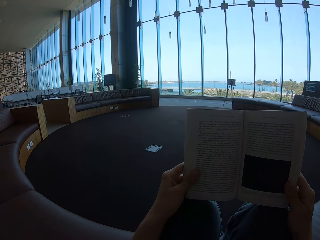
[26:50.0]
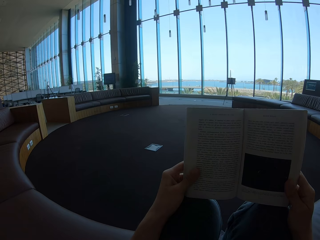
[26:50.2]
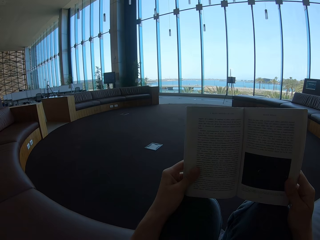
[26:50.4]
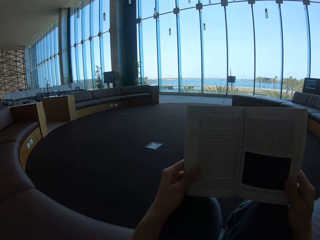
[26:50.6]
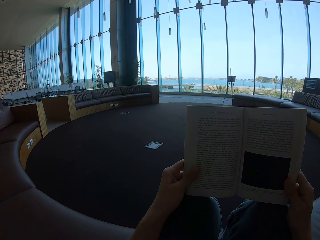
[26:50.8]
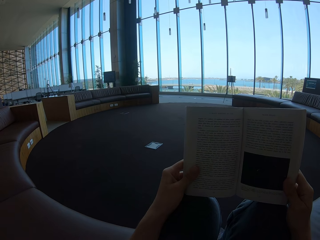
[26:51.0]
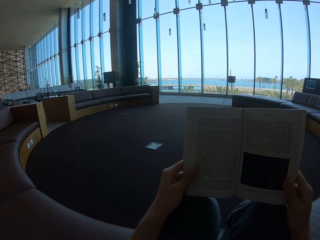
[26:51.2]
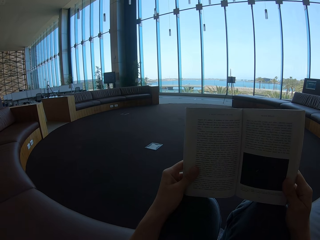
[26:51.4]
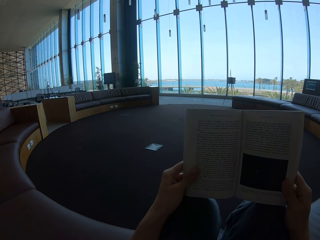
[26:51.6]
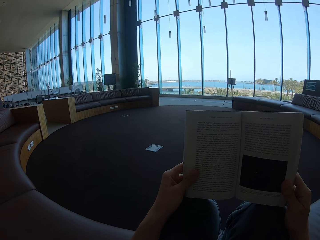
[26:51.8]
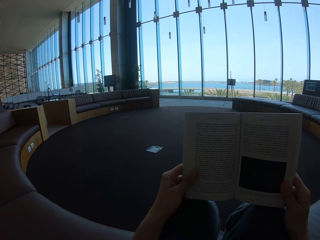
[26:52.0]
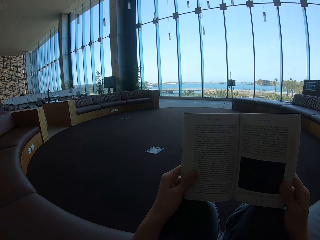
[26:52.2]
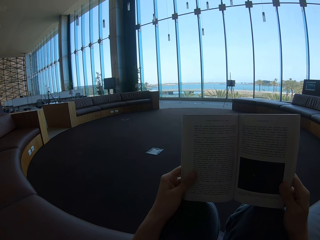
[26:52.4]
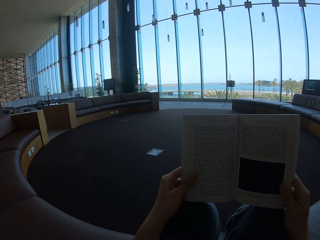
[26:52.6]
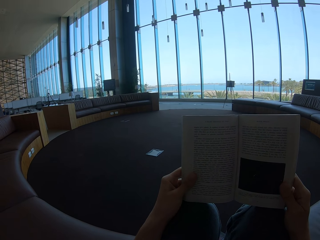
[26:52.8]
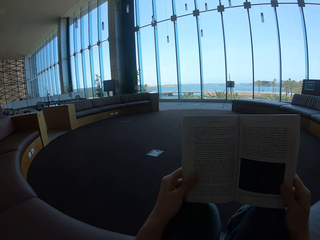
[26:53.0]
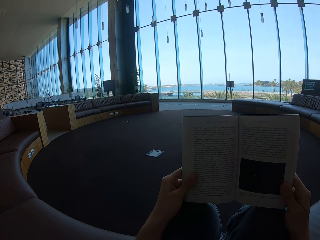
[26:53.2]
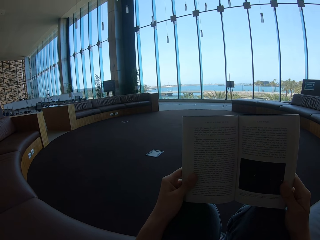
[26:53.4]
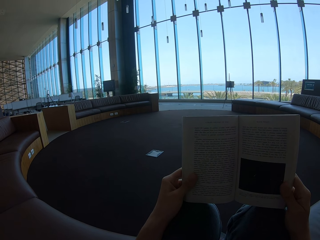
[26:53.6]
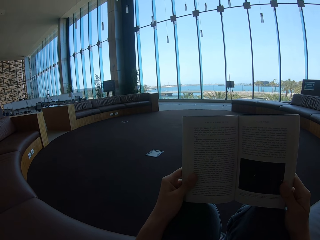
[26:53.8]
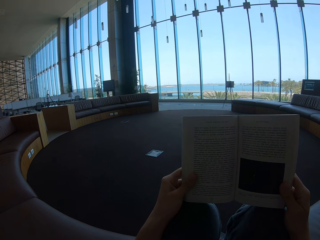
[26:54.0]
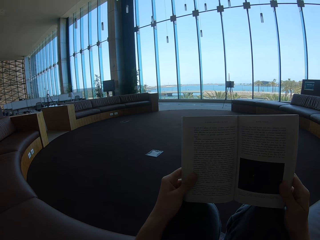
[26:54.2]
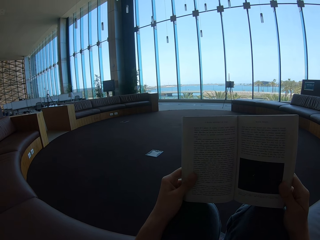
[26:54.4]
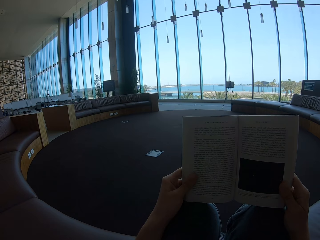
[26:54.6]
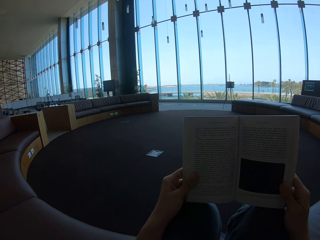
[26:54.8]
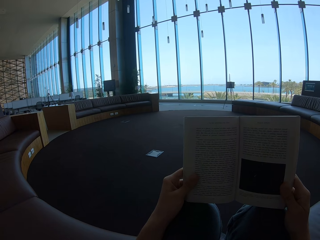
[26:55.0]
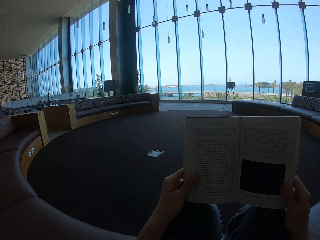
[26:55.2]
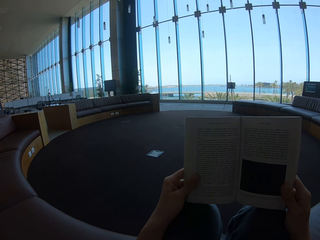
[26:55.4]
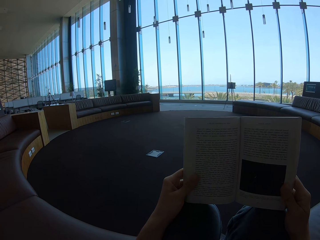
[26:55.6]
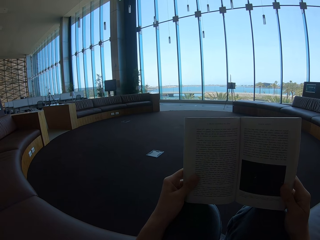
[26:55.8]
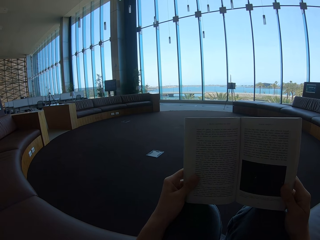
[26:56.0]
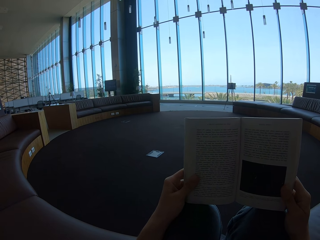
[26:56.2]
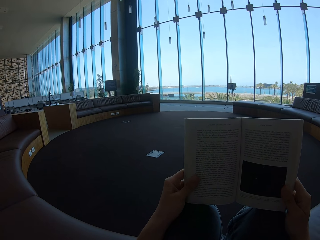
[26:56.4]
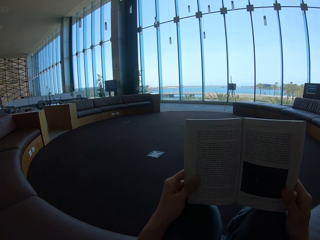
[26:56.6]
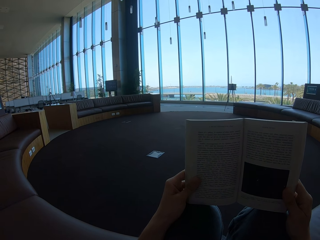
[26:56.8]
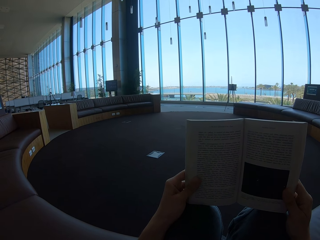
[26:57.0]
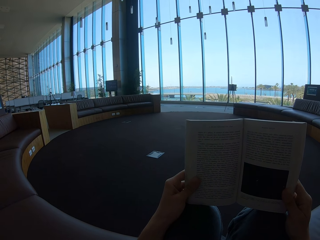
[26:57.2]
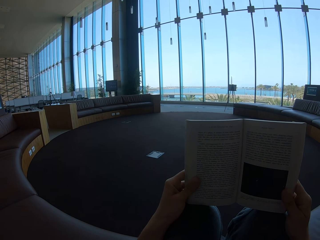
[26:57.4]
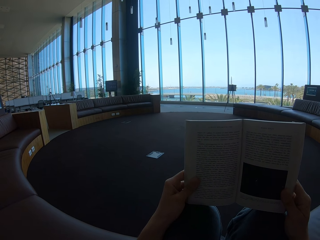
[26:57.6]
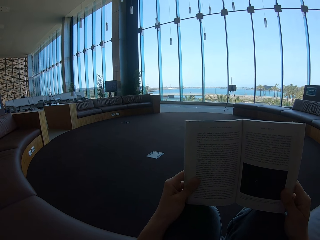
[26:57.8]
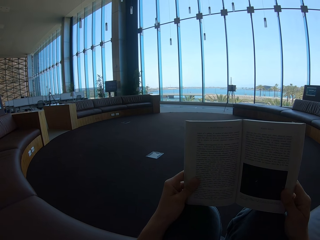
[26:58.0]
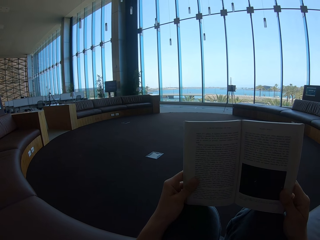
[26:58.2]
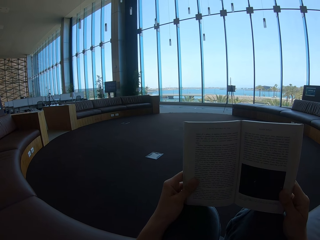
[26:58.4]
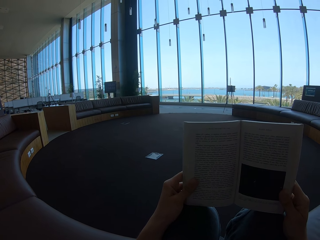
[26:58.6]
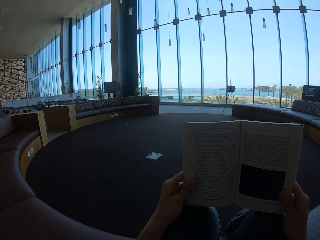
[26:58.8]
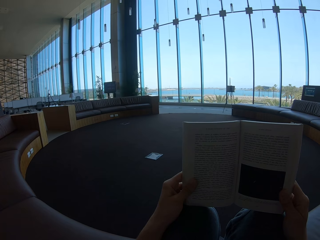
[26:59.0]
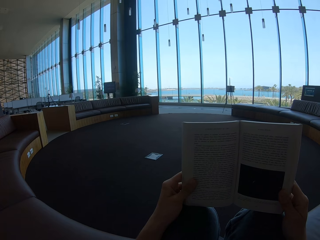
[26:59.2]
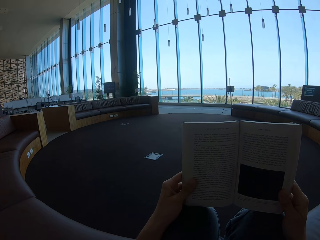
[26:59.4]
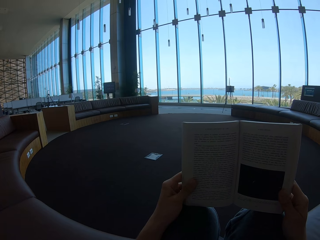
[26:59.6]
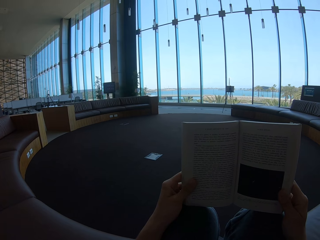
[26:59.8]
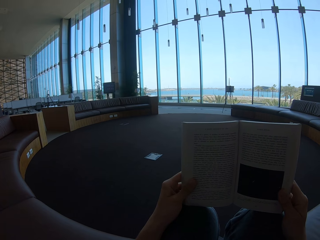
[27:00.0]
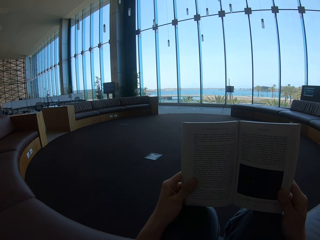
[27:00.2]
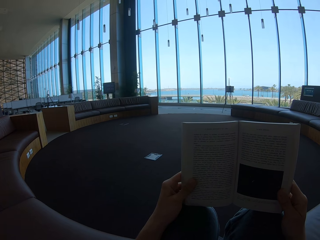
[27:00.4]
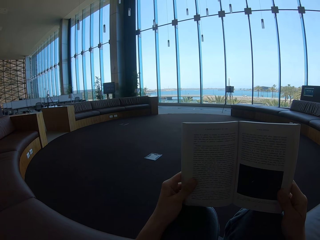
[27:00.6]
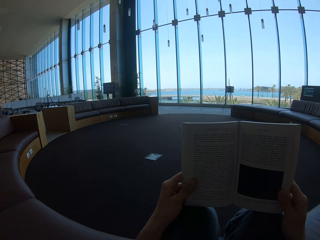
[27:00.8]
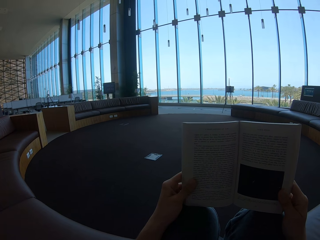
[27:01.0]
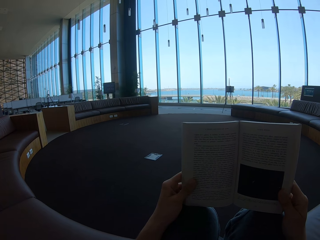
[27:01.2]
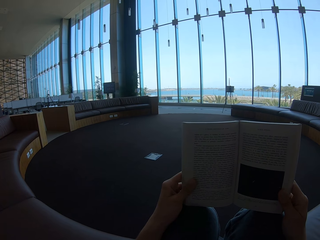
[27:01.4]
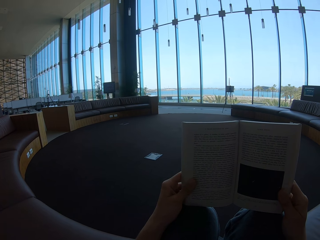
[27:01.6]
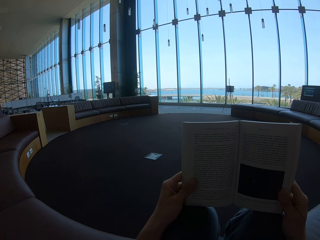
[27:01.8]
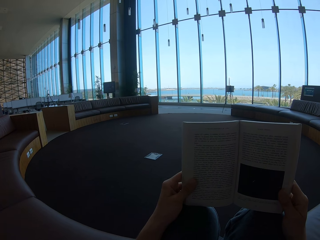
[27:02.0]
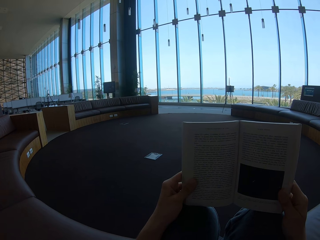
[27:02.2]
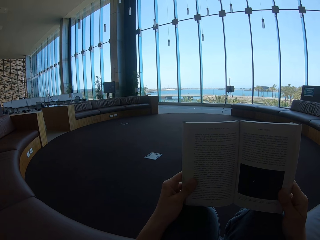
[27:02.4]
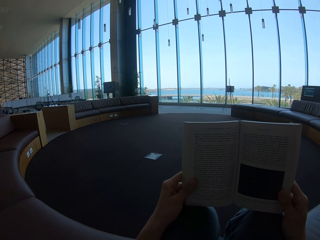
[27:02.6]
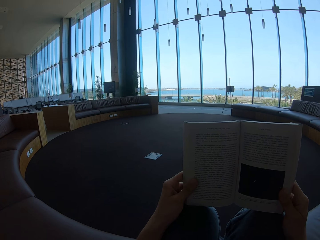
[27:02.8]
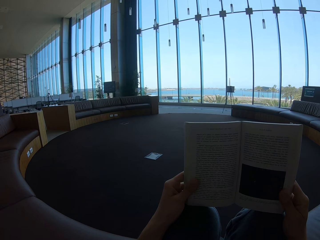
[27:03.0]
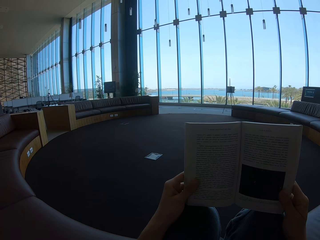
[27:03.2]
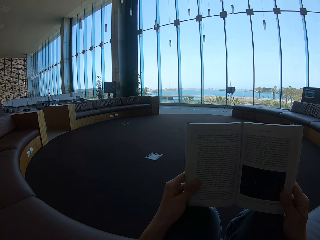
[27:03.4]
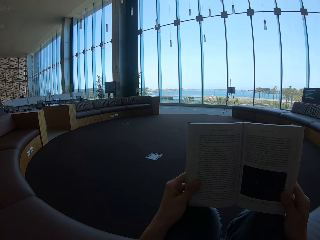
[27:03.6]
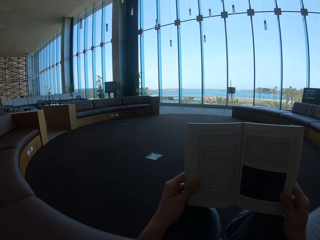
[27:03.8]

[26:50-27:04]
The camera wearer reads the story book.

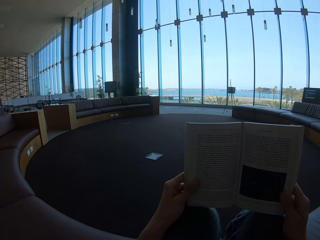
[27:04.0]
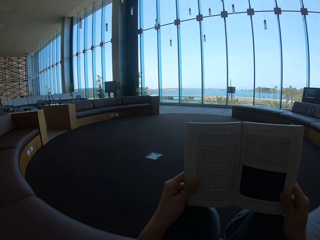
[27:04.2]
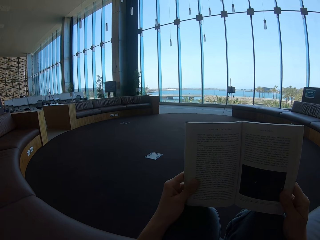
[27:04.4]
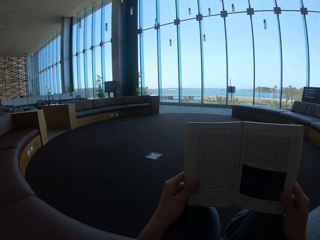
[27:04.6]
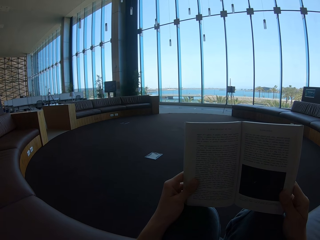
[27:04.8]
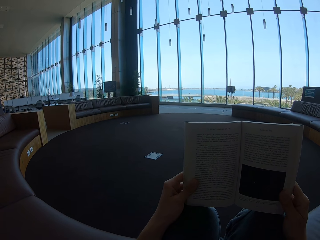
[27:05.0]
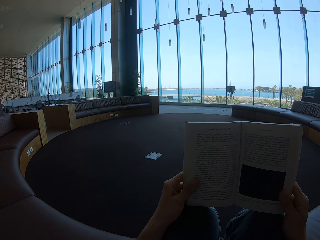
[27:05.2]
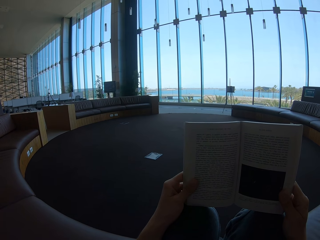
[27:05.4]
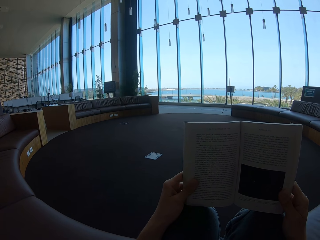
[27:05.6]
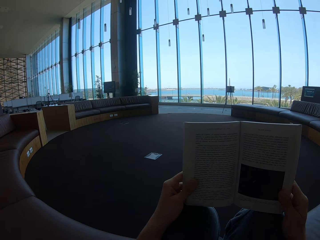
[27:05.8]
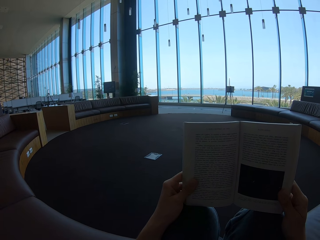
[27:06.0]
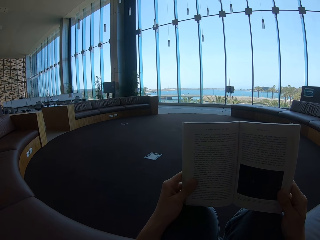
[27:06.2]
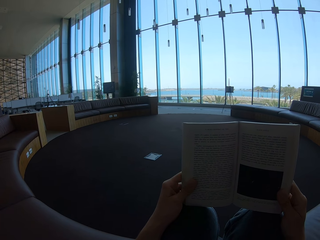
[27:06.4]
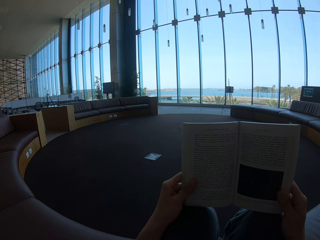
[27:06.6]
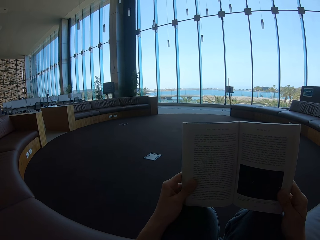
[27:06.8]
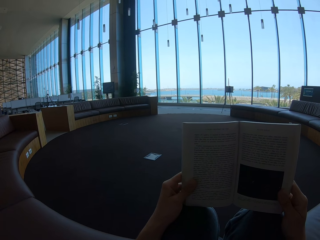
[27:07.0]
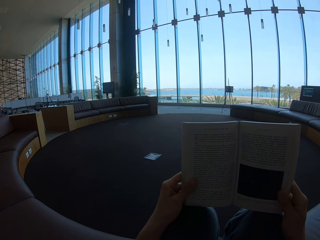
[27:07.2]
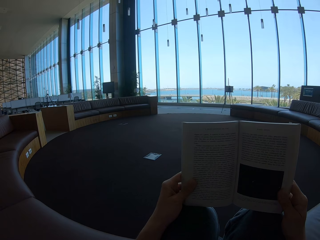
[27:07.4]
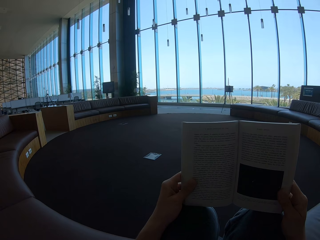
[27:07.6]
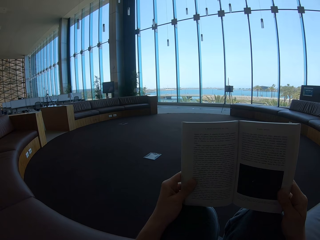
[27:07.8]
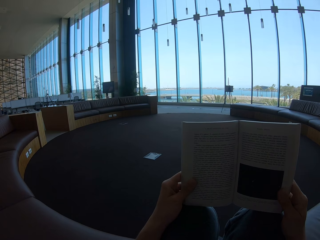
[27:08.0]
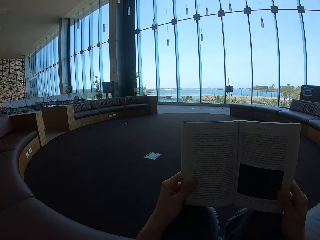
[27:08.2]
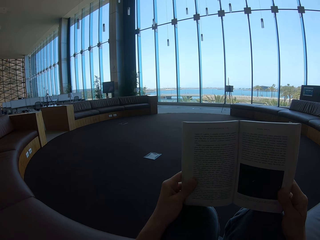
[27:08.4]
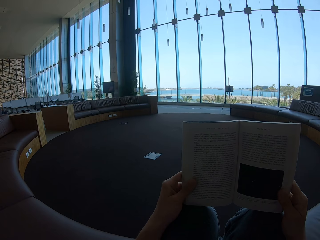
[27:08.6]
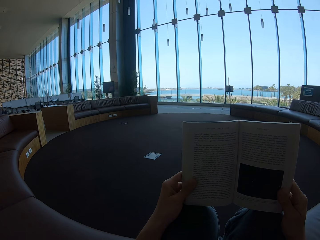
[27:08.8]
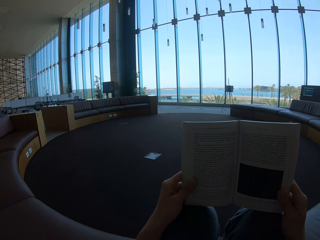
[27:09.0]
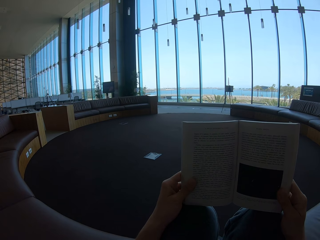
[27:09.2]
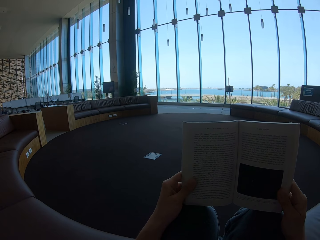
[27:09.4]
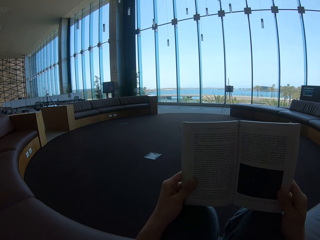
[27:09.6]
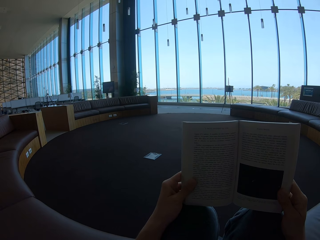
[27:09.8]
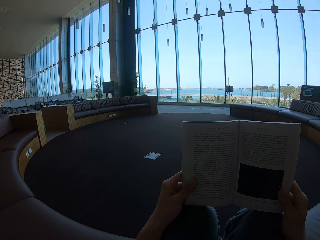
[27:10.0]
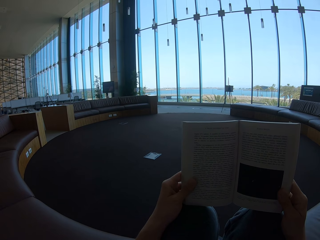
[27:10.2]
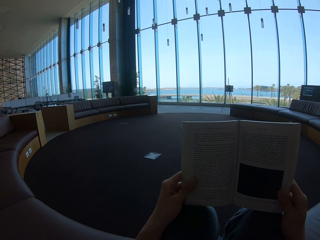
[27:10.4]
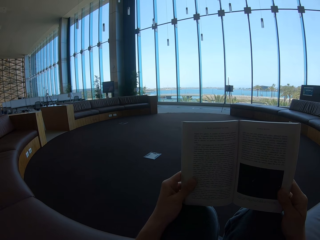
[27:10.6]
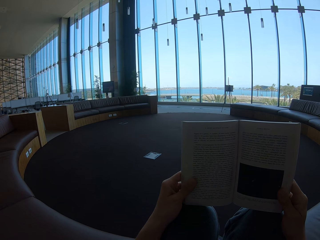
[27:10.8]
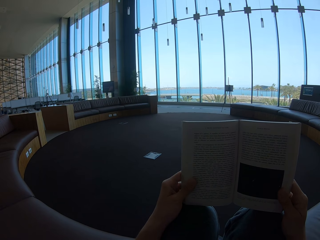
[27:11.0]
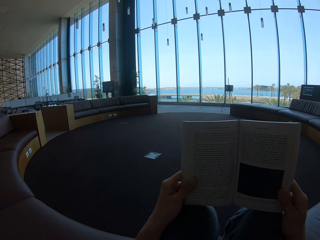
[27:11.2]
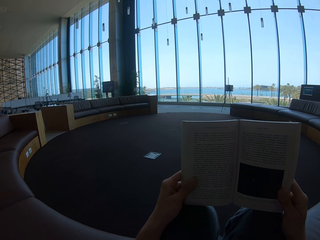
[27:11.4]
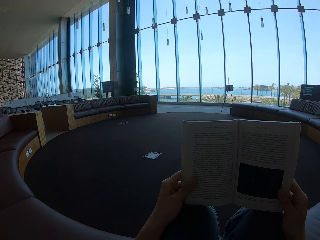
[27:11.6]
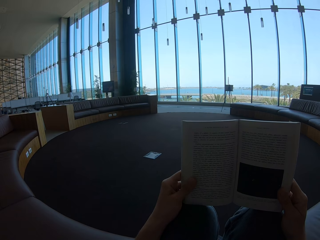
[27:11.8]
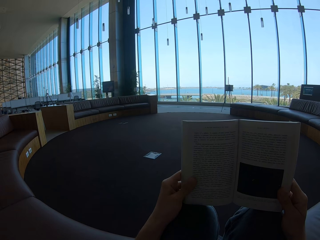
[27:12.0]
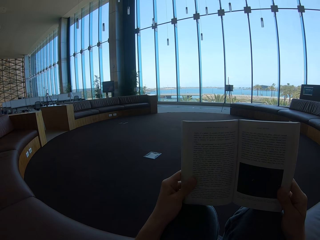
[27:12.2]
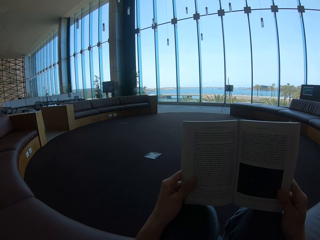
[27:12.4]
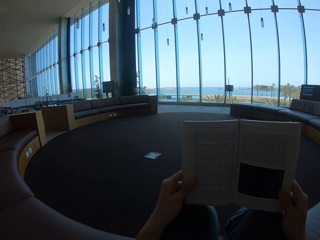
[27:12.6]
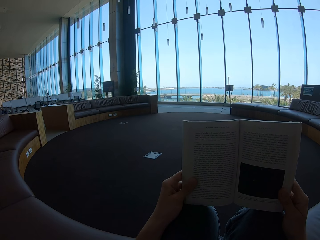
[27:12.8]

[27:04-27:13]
The camera wearer holds the story book.
